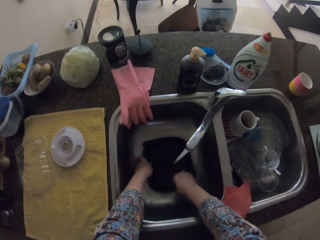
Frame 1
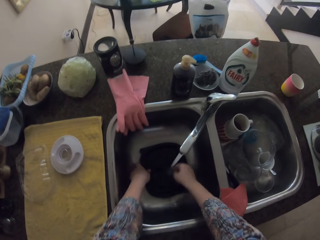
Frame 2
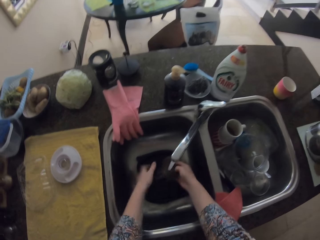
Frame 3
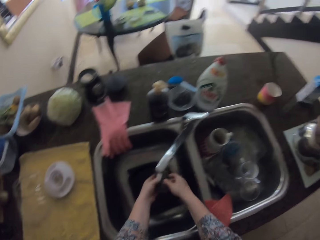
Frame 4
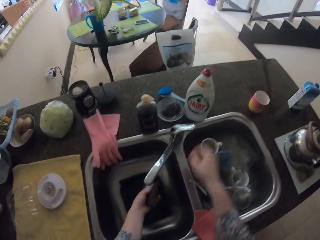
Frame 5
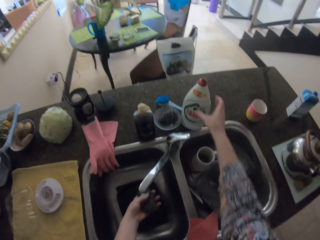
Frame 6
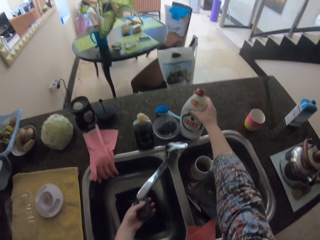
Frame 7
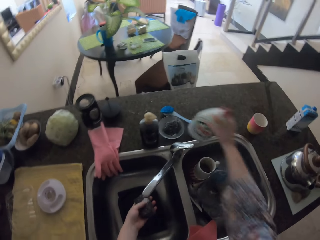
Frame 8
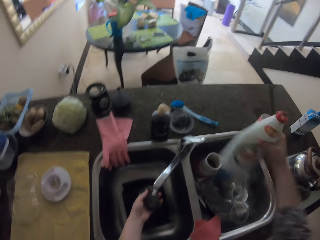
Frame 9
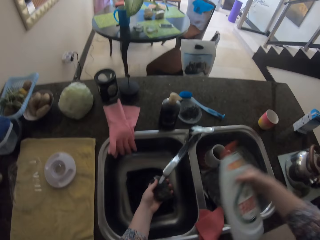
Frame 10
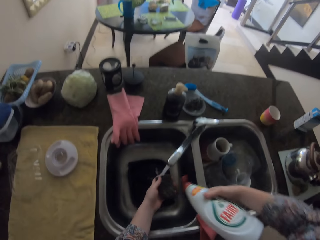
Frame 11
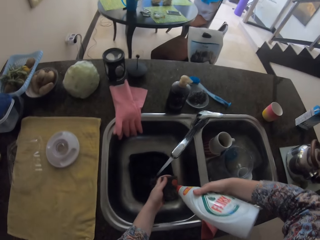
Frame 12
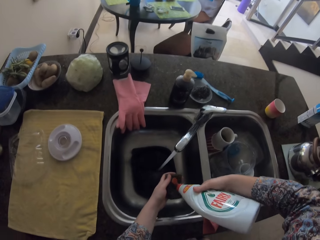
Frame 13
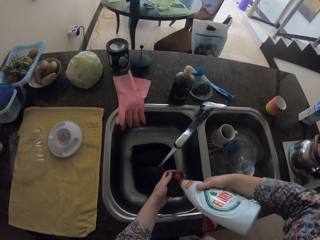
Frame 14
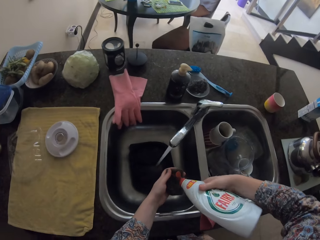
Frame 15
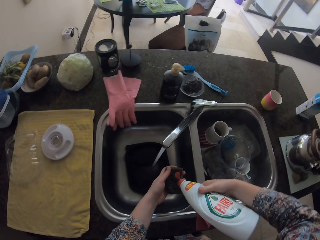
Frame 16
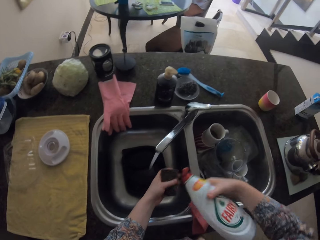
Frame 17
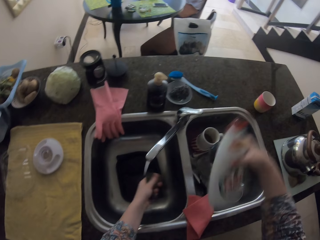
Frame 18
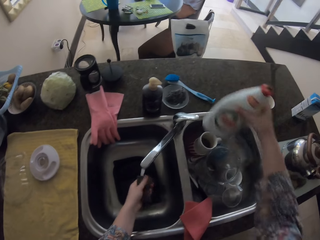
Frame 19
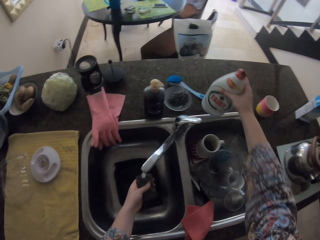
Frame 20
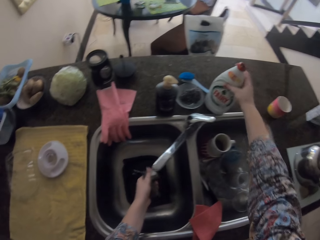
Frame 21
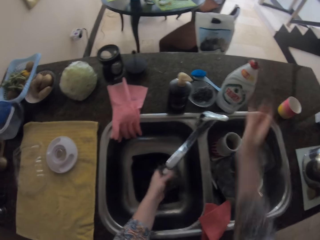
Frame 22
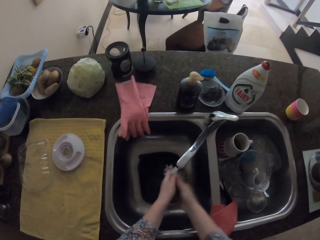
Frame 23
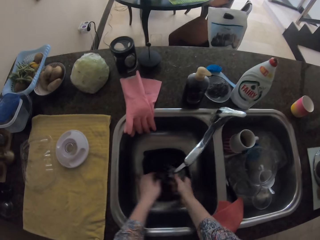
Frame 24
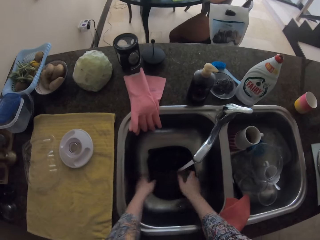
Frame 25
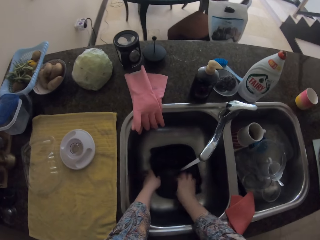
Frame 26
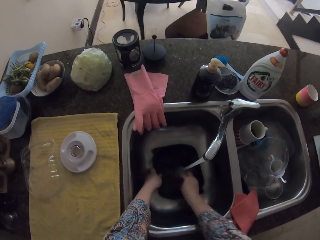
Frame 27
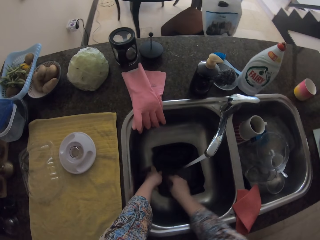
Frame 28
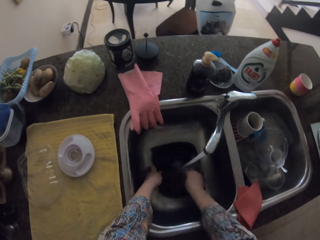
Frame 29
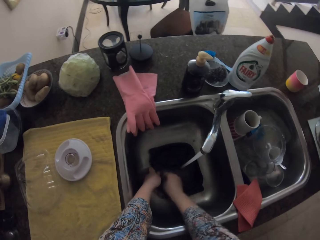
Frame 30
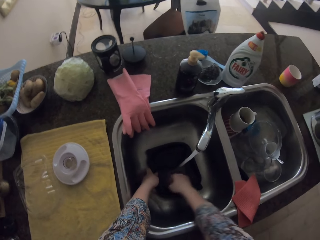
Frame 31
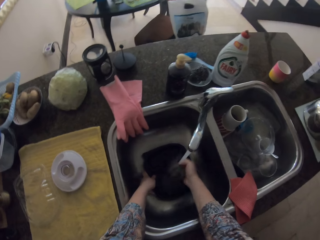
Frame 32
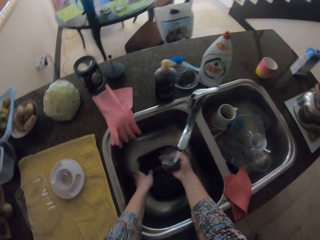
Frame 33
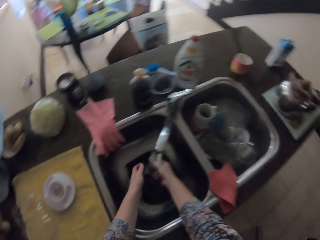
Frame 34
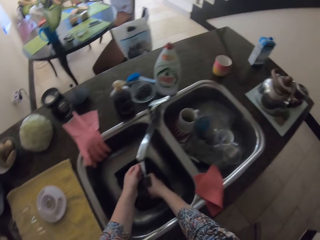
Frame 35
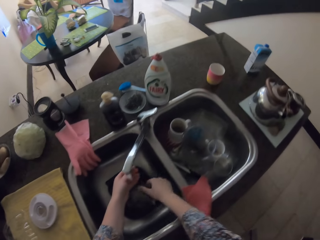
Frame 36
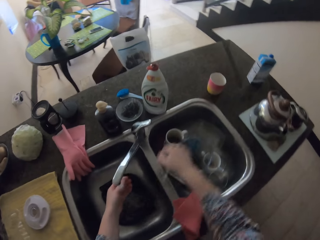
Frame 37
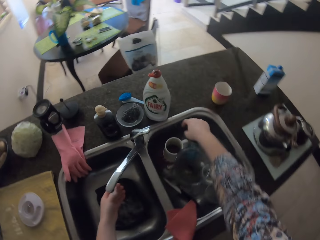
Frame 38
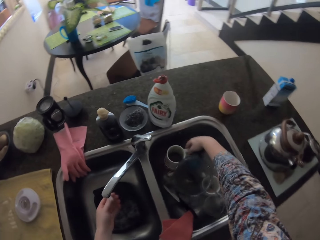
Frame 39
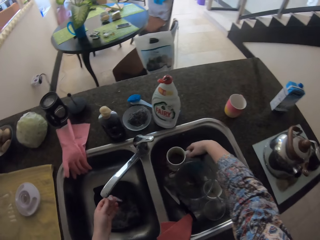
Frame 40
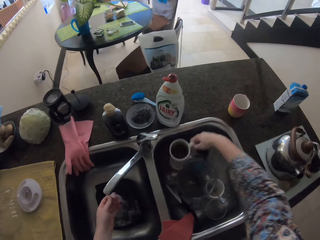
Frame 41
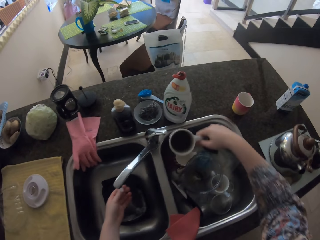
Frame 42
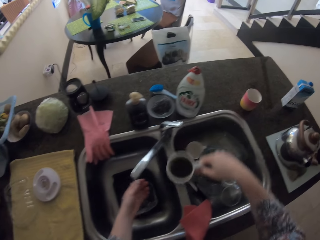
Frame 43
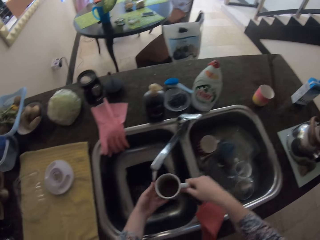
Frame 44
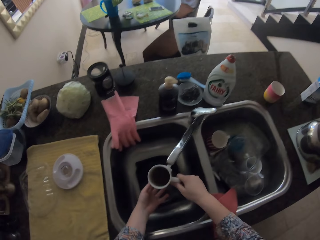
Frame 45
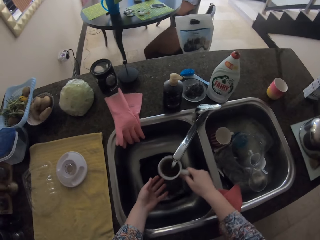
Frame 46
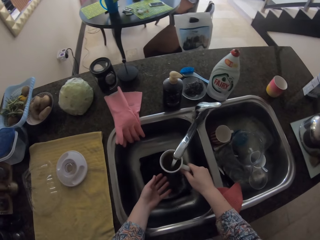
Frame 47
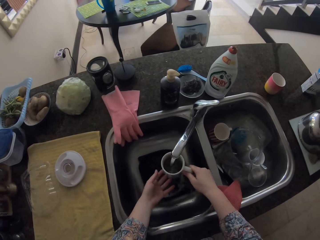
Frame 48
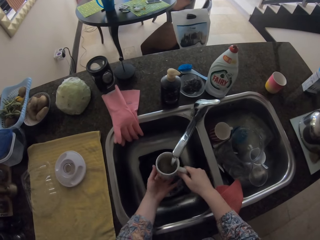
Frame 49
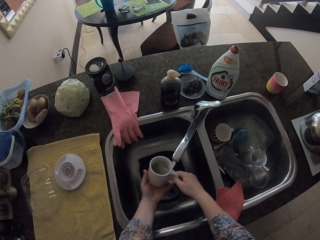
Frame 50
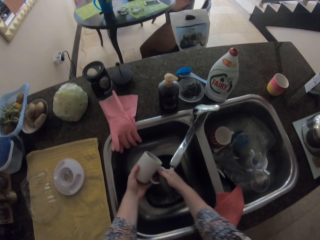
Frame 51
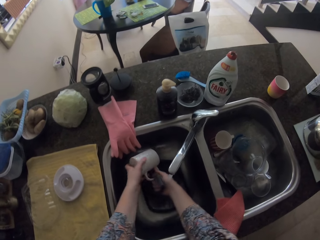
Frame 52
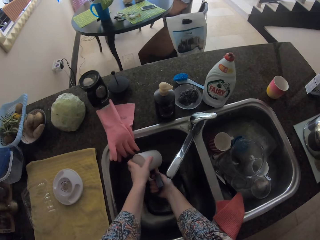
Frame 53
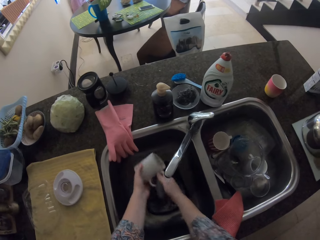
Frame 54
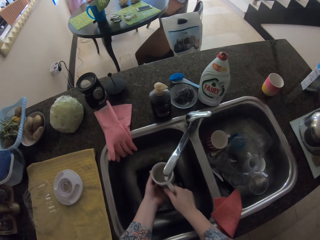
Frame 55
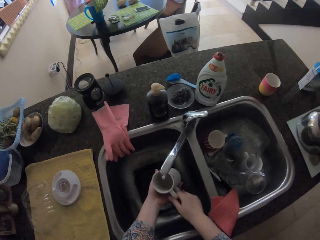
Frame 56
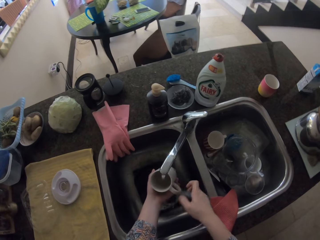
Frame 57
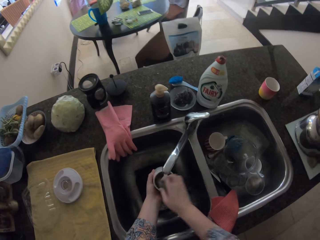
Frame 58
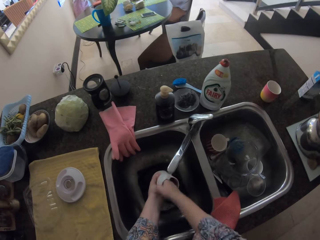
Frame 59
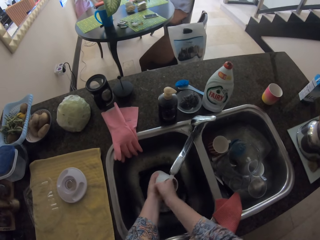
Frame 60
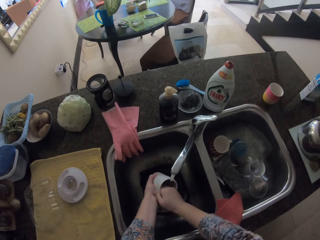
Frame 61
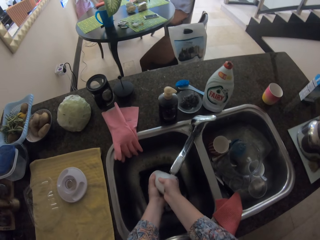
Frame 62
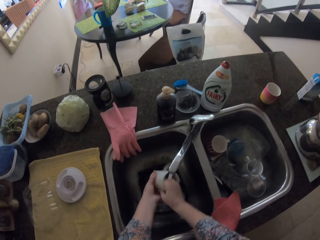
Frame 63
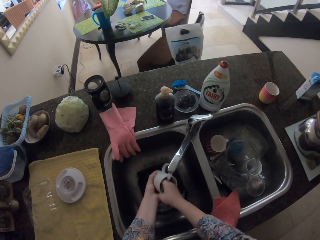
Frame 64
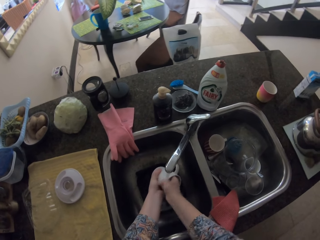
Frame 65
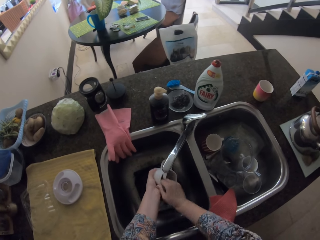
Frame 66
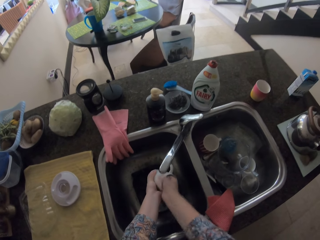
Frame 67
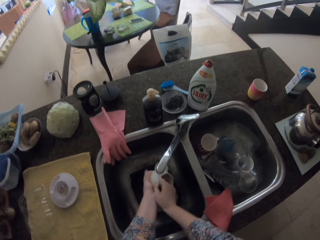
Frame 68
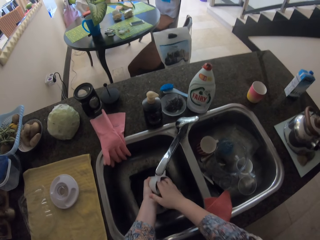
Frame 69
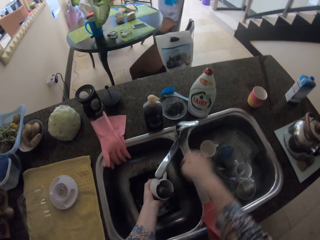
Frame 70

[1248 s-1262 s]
The camera wearer swings their hand. They pick up a bottle of liquid soap, apply the liquid soap on the sponge. They swing their hand. They put the bottle on the sink. They swing their hand, move the sponge to the right hand. They swing their hand. They put the container on the towel. They hold the plastic container, wash the plastic container using the sponge. They rinse the sponge. They swing their hand. They pick up a mug or cup. They put water in the cup. They rinse the mug. They pour water in the sink. They put water in the cup. They swing their hand. They wash the cup with their hand.

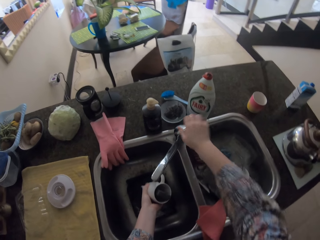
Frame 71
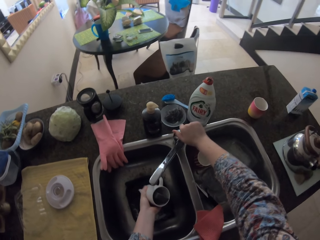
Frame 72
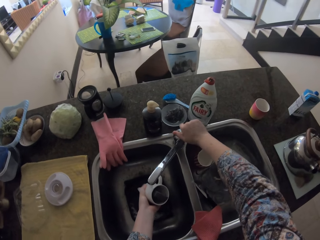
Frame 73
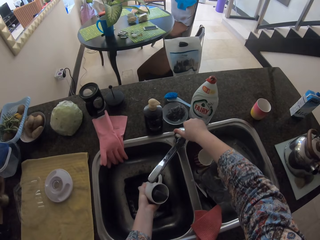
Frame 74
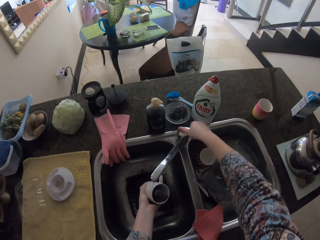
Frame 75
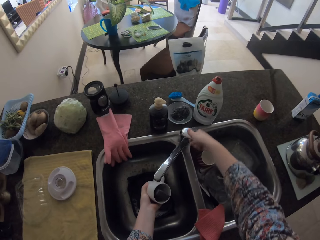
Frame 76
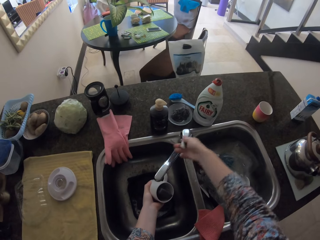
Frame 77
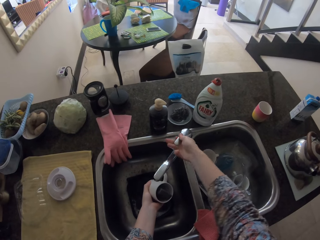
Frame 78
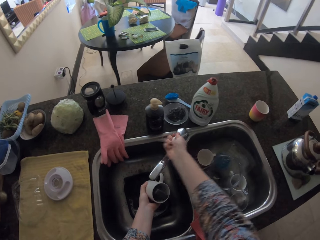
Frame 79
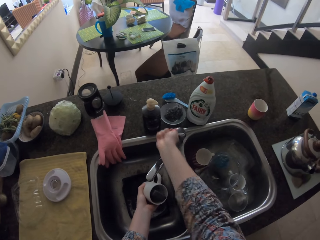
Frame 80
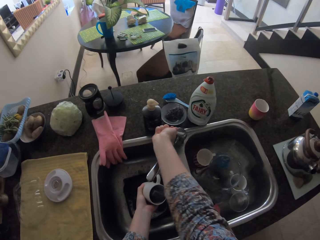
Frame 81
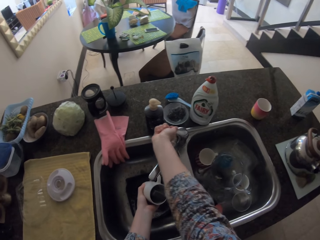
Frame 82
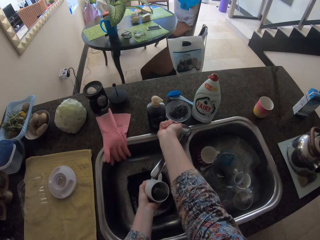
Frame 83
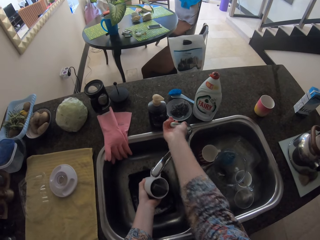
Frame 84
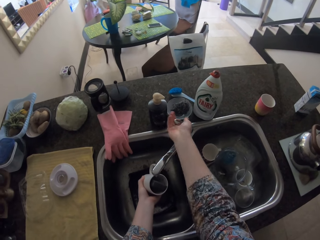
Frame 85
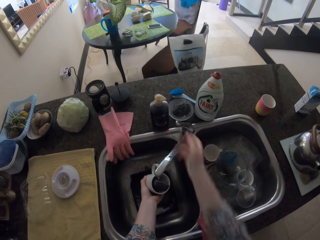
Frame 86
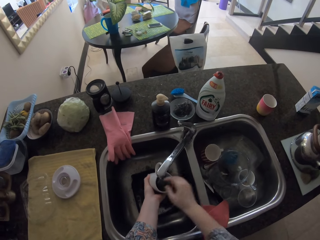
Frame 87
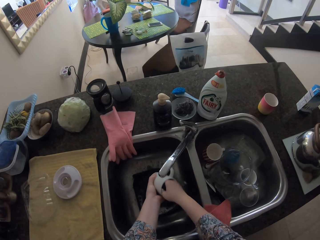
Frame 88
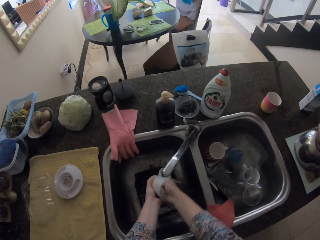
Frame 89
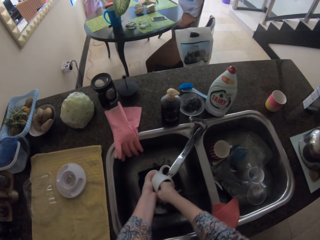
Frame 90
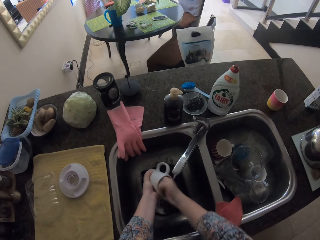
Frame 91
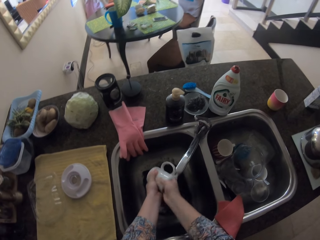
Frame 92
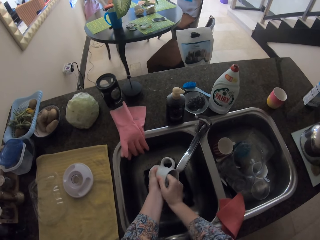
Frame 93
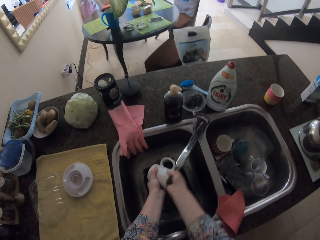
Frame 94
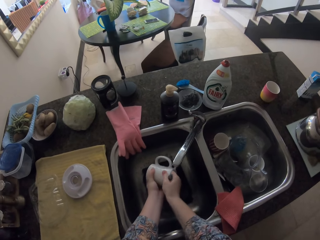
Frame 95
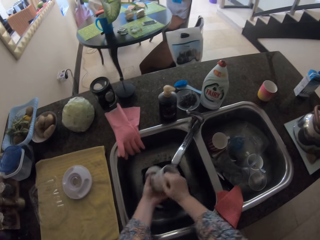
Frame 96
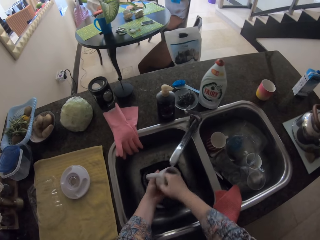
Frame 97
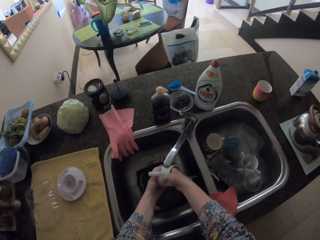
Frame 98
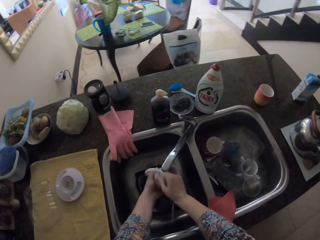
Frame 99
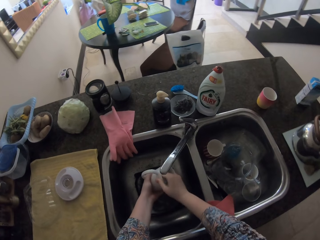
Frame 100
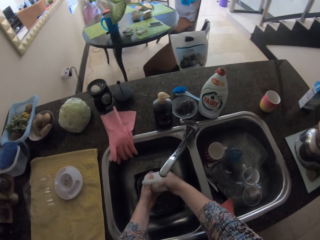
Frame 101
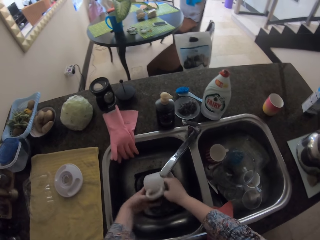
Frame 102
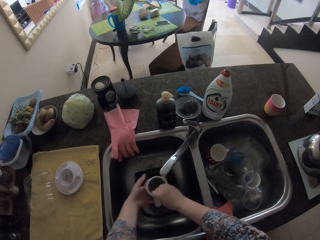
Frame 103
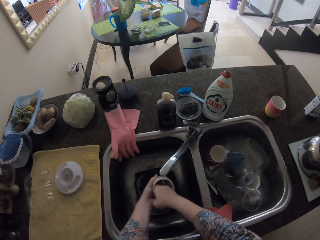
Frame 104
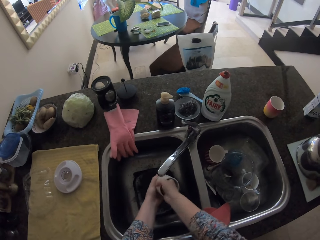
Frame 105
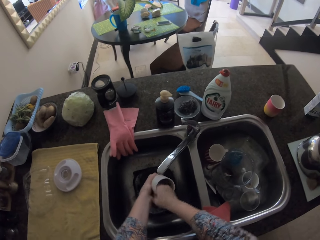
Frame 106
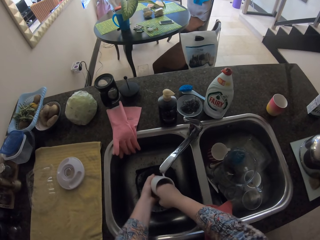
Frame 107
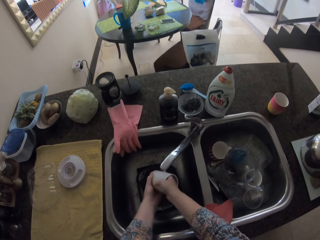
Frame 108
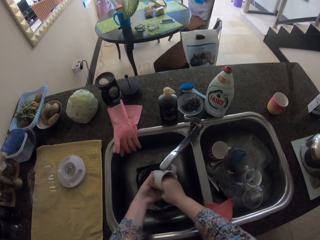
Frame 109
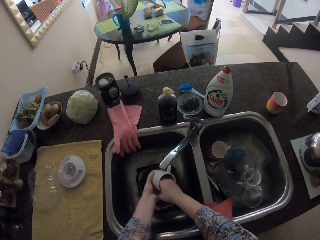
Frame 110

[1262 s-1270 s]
The camera wearer swings their hand. They close the tap. They wash the cup with their hand.
